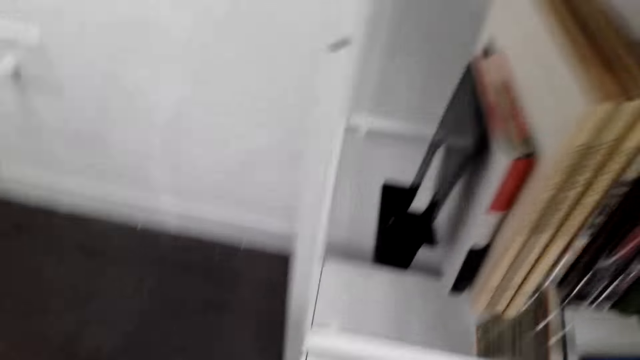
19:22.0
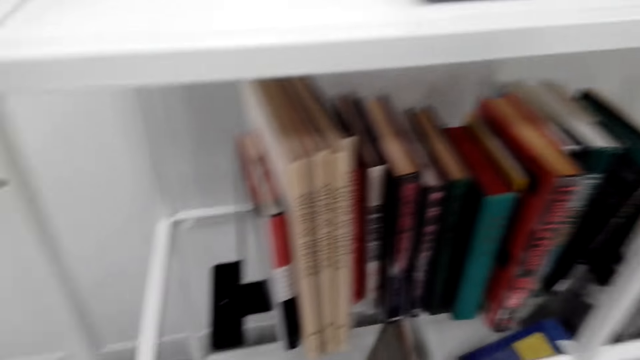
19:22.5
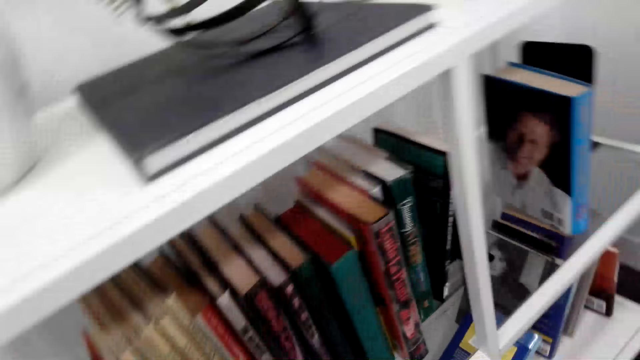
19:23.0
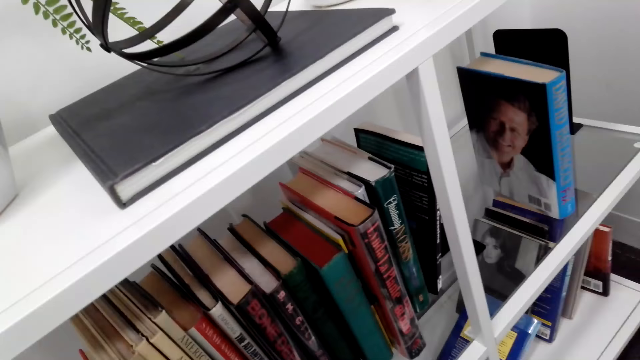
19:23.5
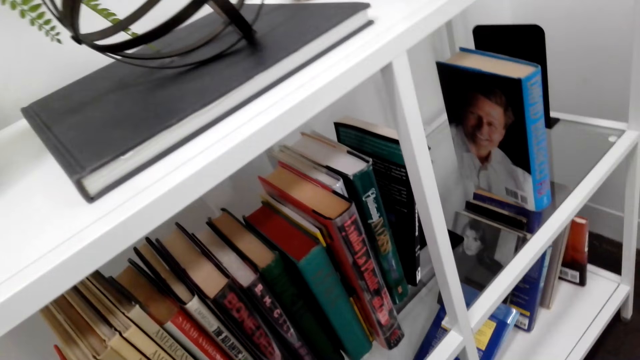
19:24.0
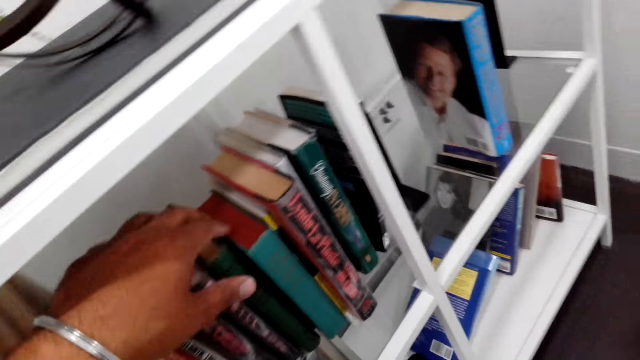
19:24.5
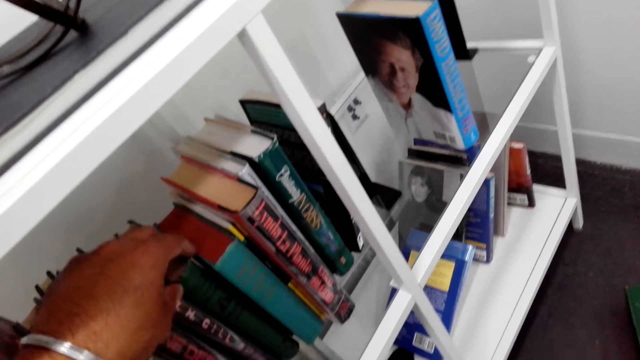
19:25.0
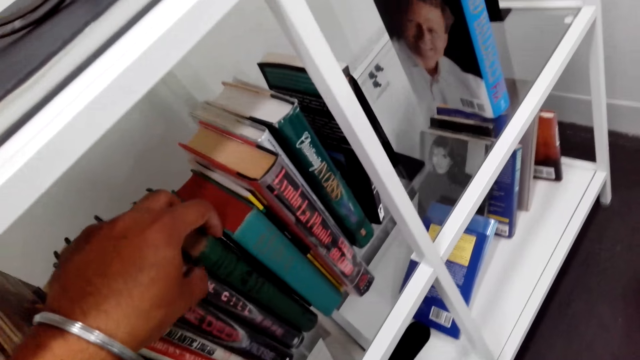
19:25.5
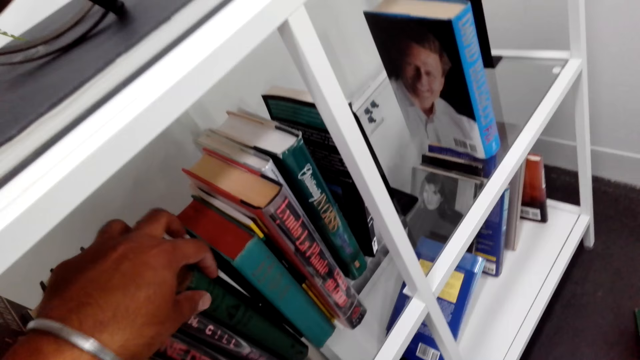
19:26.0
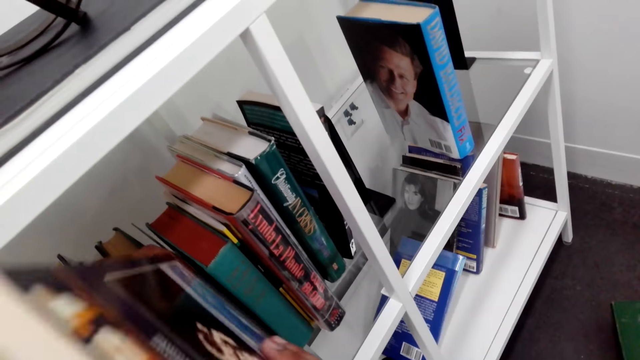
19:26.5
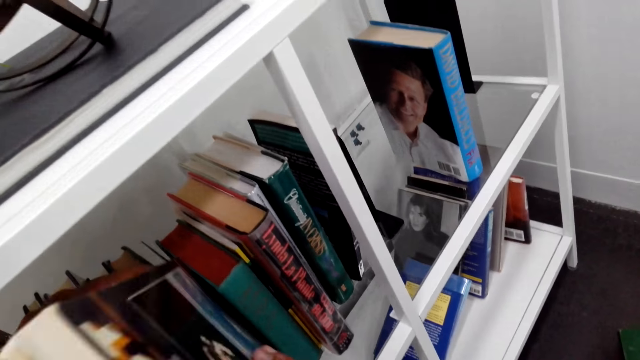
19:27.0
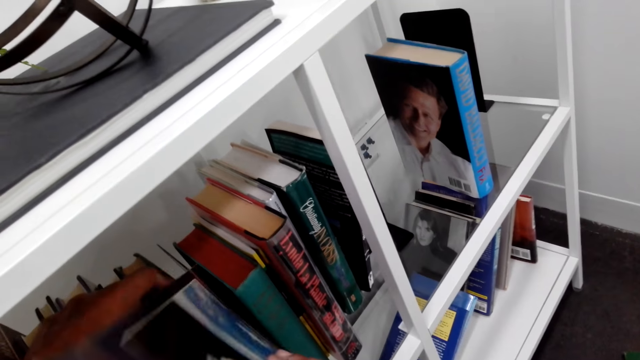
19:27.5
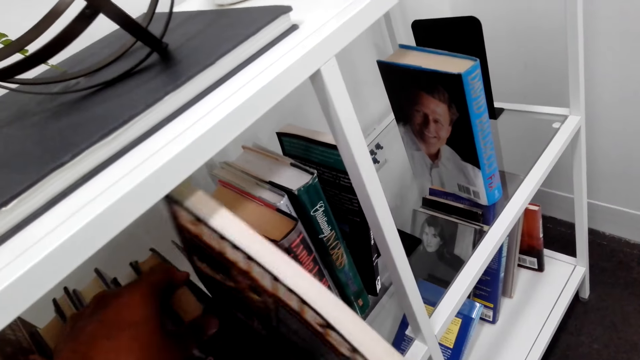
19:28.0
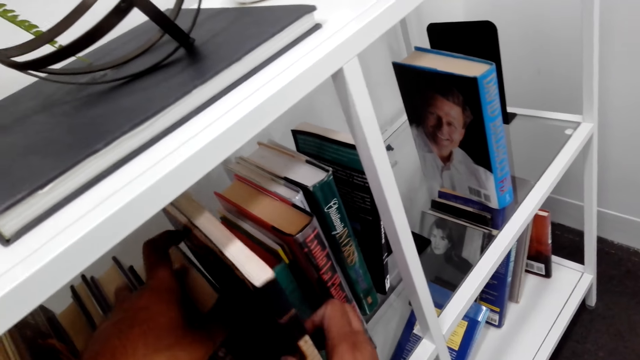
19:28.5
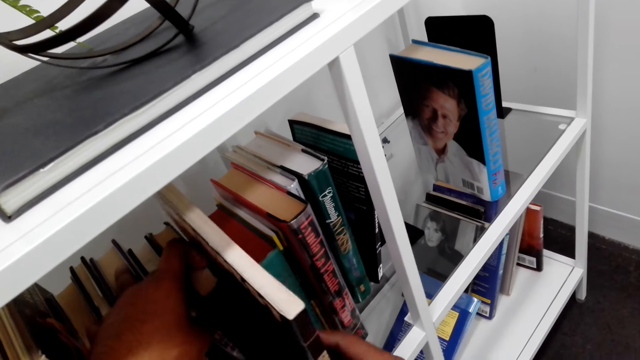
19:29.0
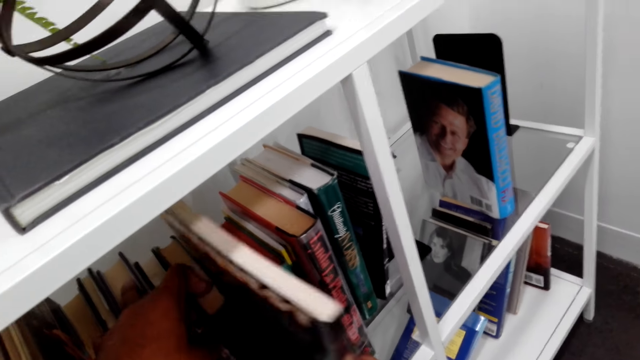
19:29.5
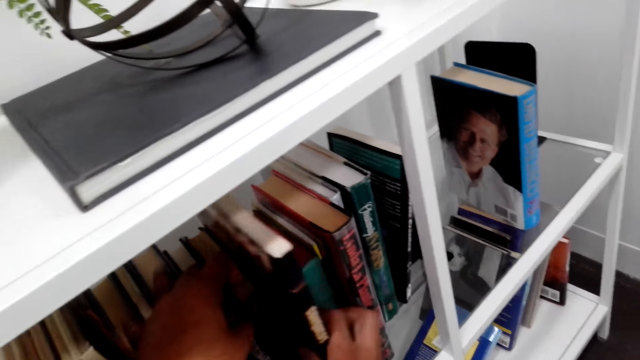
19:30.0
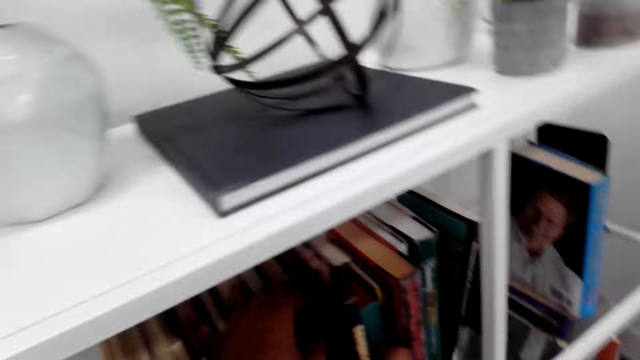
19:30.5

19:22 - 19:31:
The camera wearer arranges the books on the shelf.

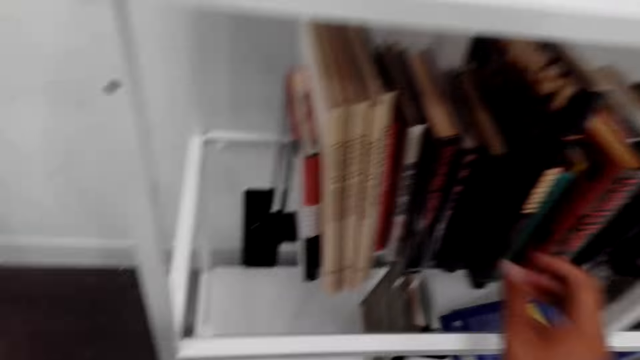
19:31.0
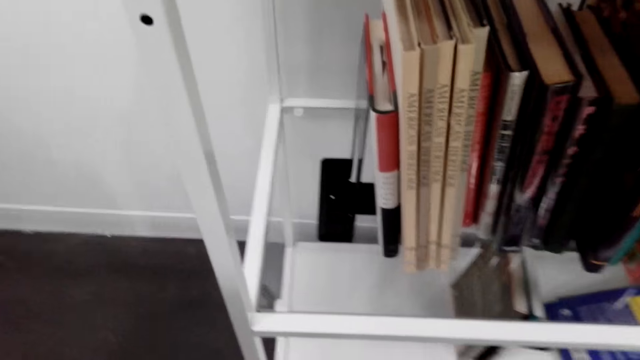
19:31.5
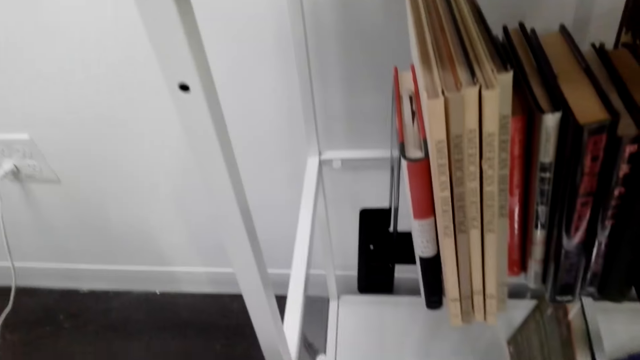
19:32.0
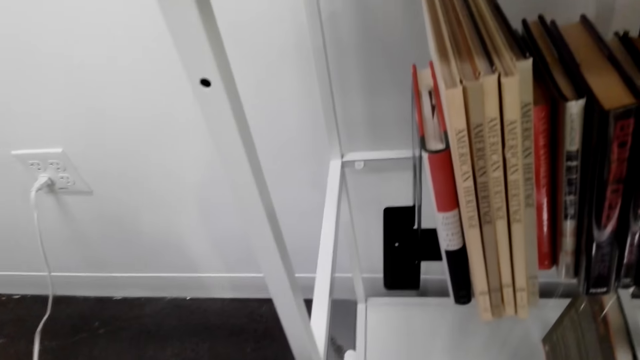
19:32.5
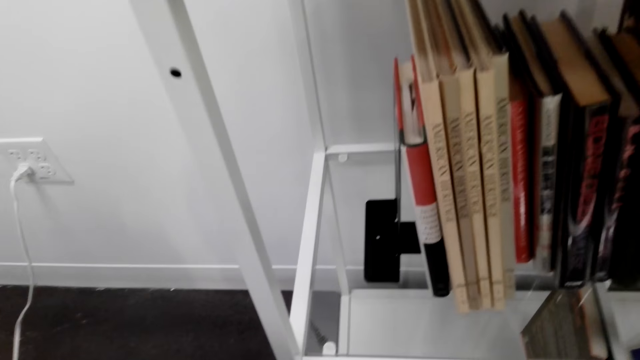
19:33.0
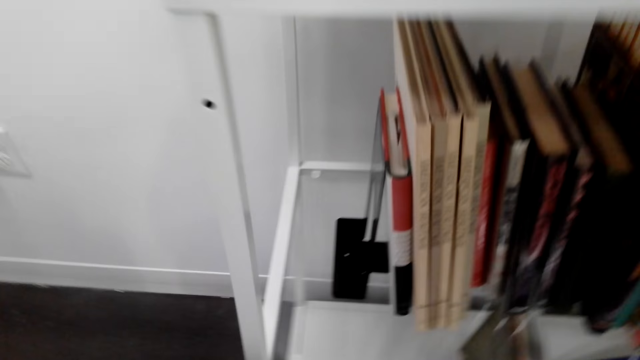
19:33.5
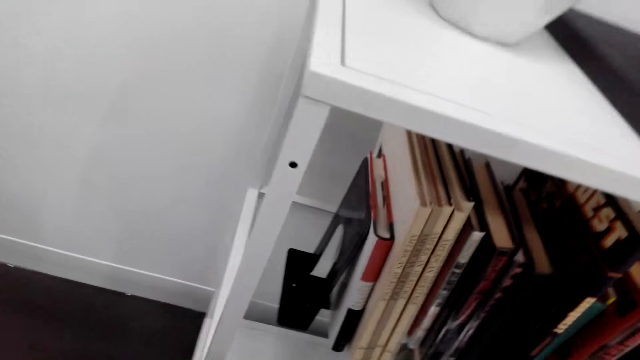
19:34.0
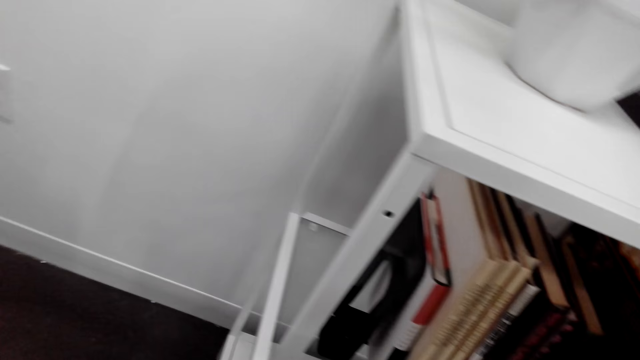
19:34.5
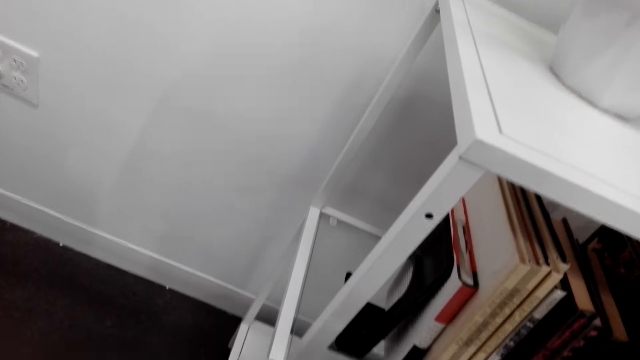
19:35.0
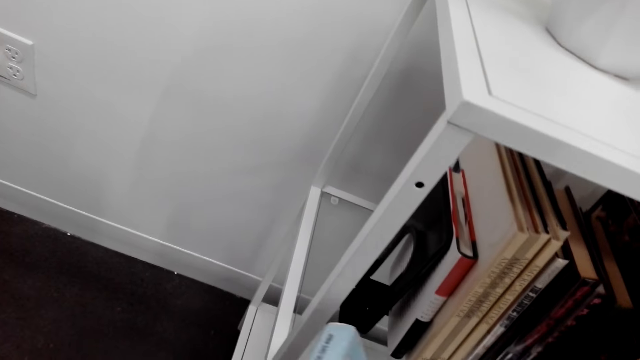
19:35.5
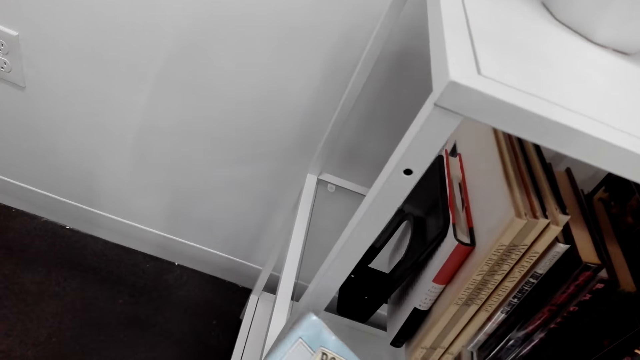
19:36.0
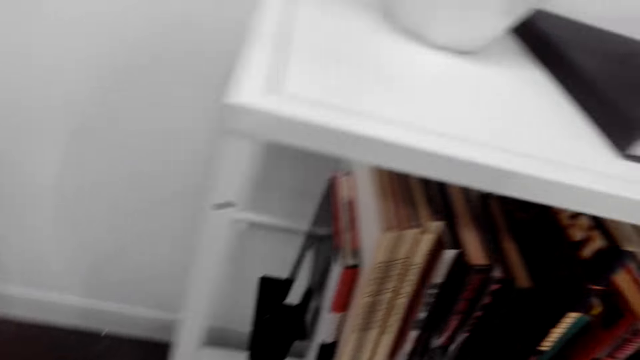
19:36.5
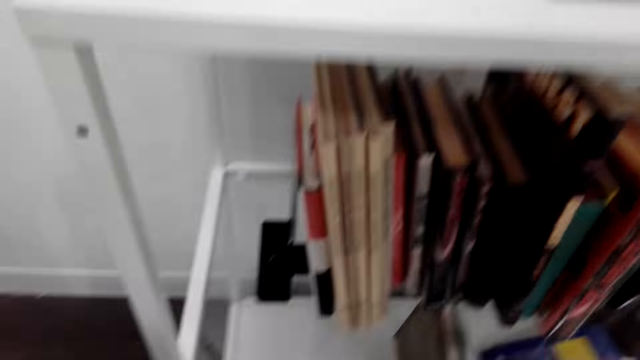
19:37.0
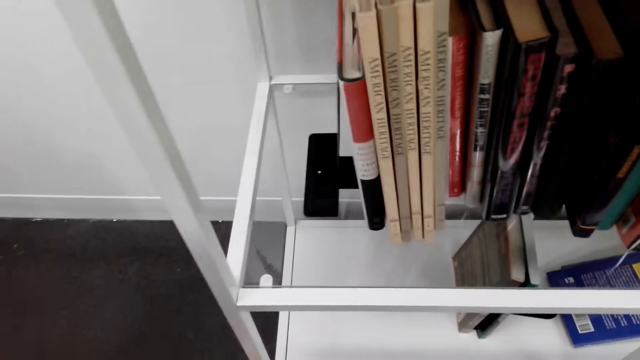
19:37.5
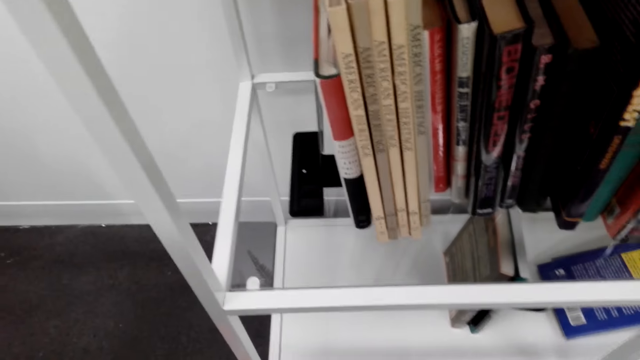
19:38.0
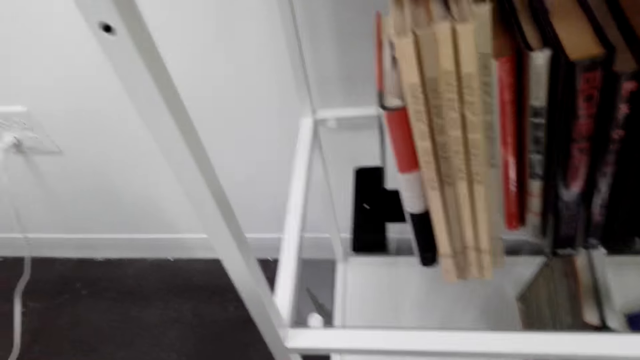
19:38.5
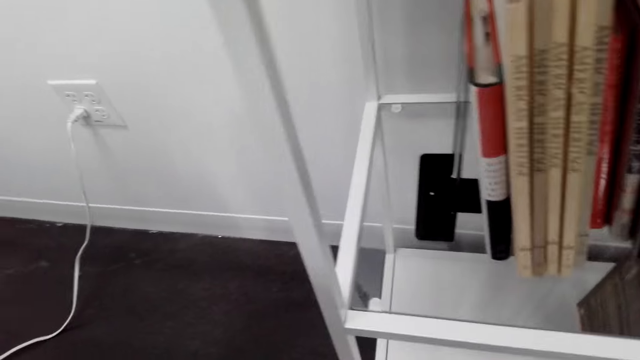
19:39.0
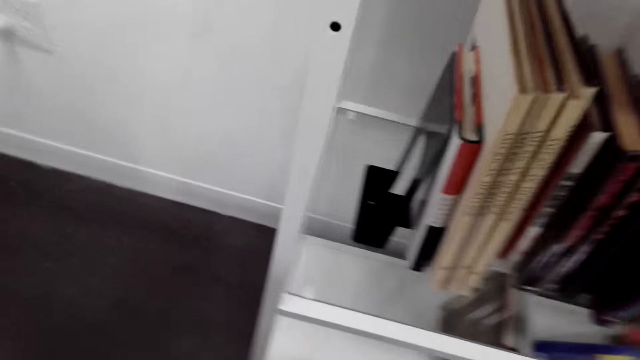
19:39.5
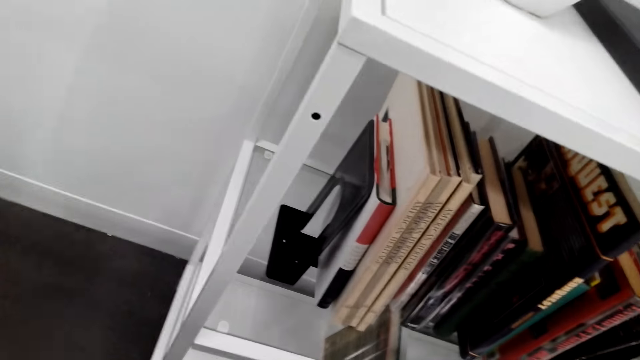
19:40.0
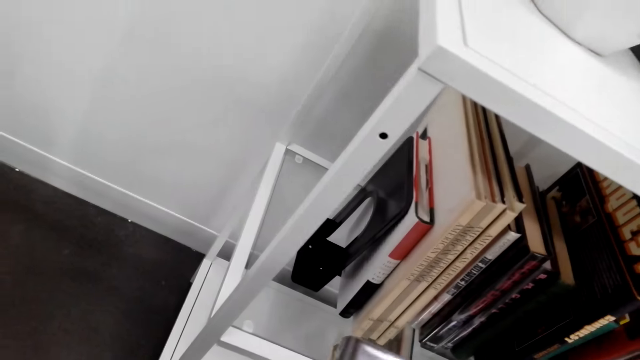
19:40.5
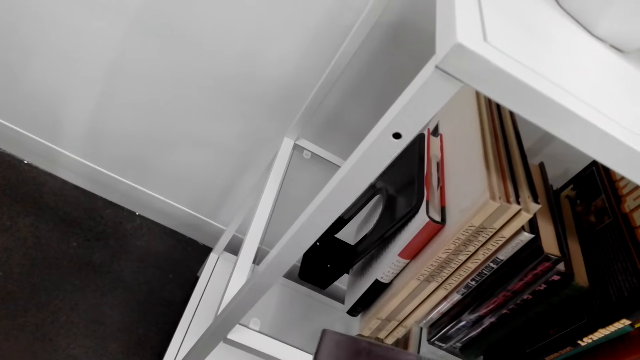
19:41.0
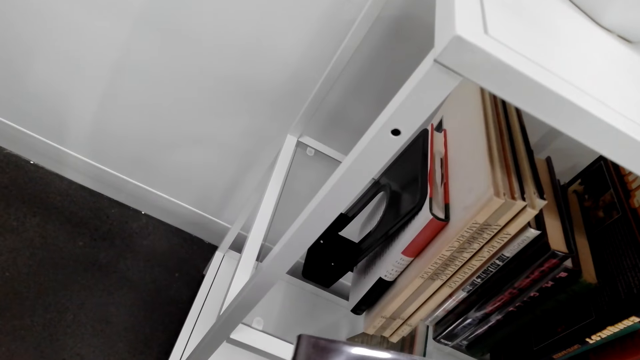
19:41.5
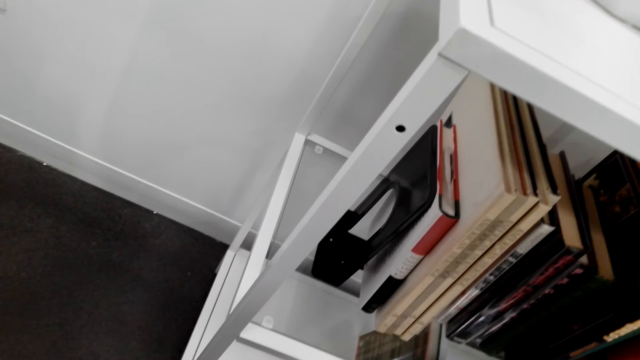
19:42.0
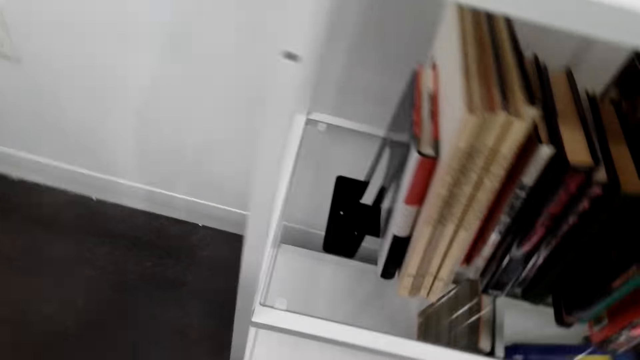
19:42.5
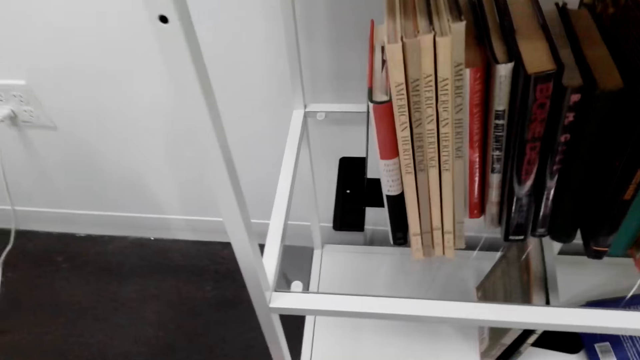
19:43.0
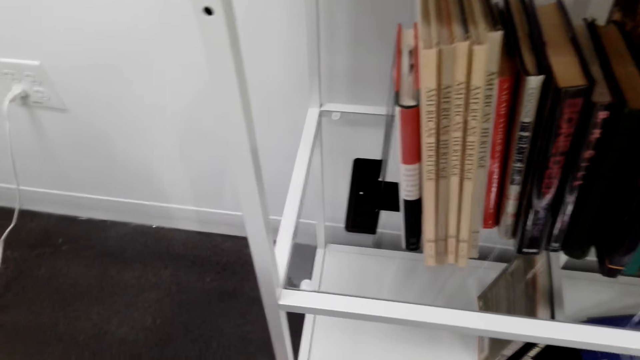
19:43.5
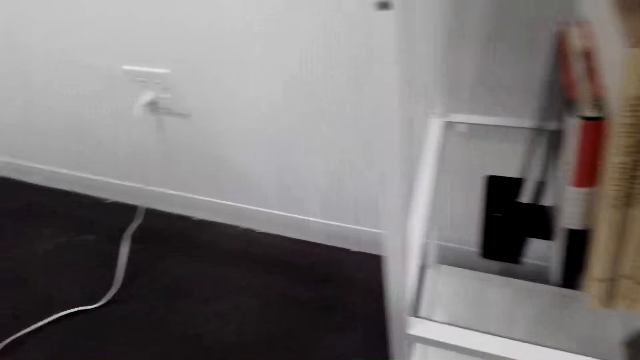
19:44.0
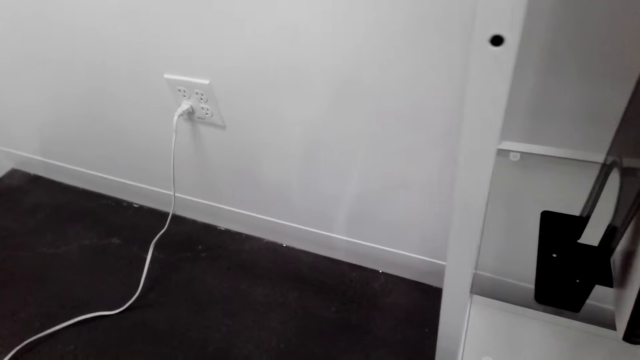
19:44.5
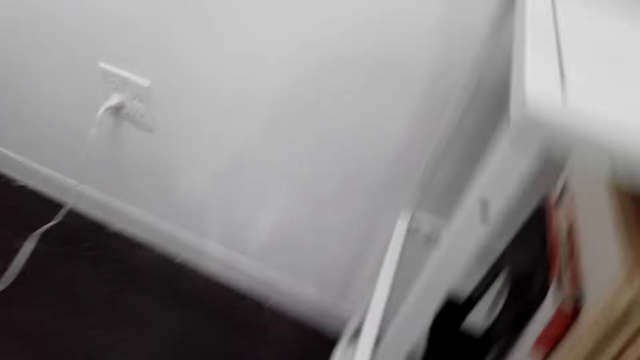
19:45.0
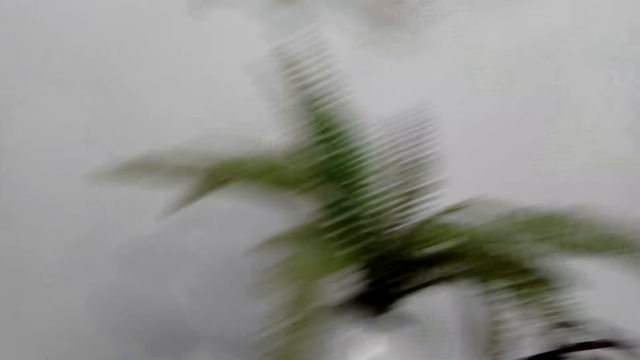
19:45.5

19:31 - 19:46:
The camera wearer looks around.
